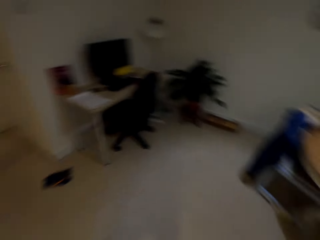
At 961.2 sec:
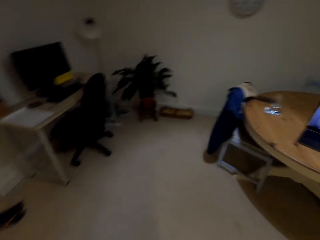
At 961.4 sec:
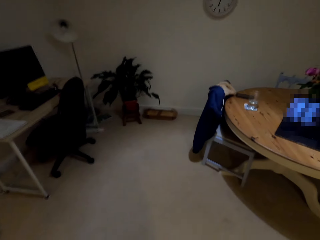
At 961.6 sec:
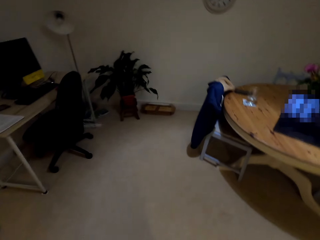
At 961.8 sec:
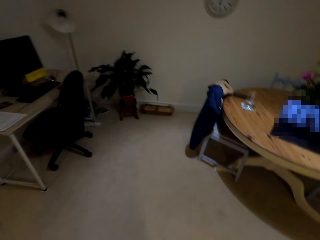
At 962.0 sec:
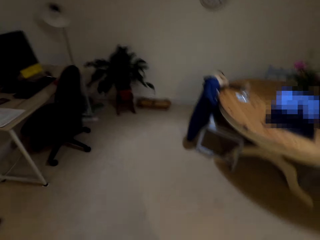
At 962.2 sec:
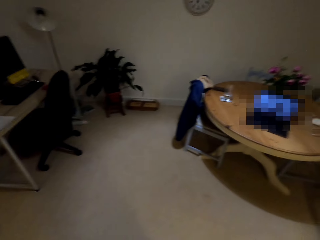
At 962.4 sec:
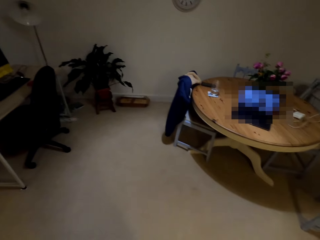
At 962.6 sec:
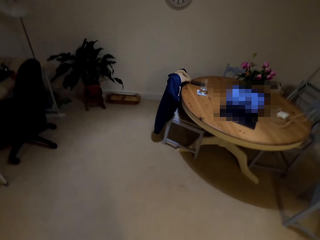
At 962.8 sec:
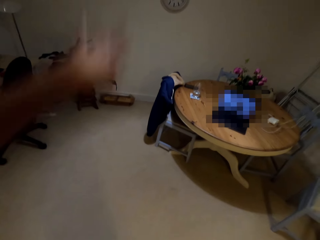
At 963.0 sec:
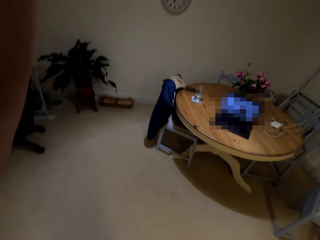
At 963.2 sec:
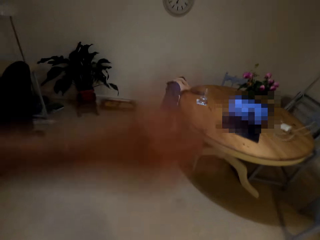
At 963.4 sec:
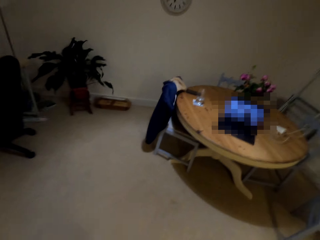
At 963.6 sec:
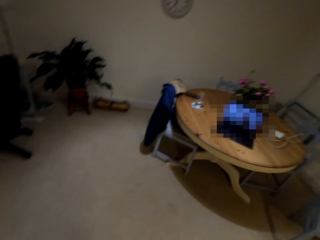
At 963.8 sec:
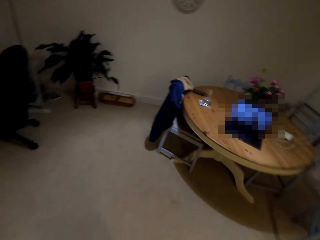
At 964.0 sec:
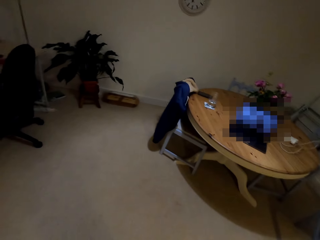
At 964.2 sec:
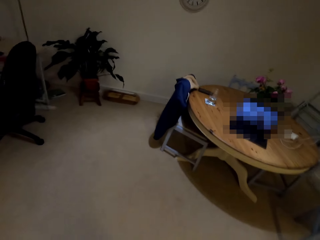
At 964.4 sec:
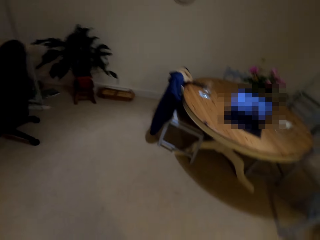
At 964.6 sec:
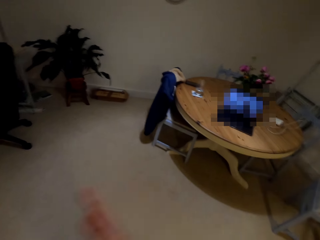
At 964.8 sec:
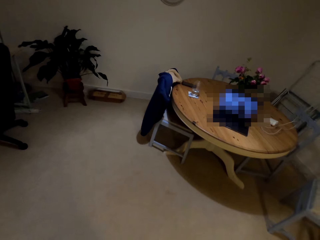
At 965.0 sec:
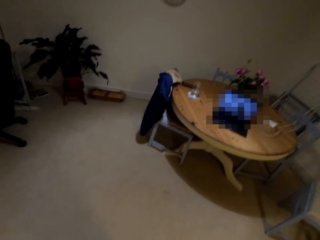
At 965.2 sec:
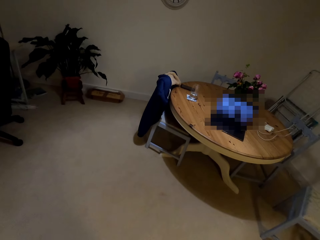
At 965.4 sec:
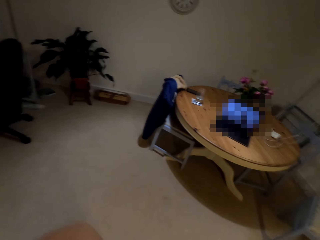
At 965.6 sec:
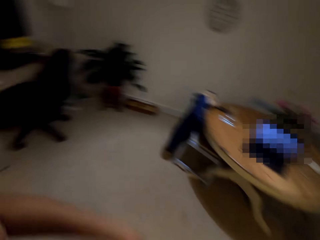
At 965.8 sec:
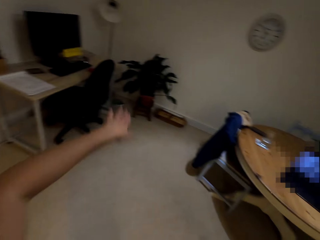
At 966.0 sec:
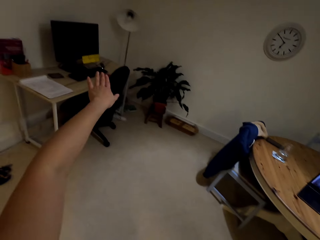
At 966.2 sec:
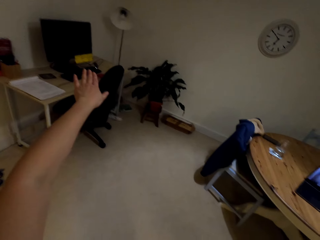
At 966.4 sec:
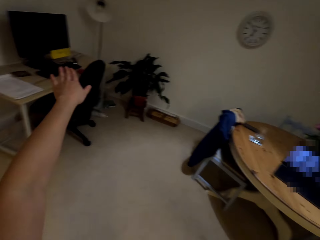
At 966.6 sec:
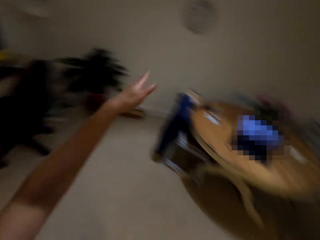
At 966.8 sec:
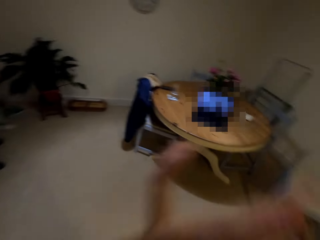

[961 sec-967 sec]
The camera wearer works out.
